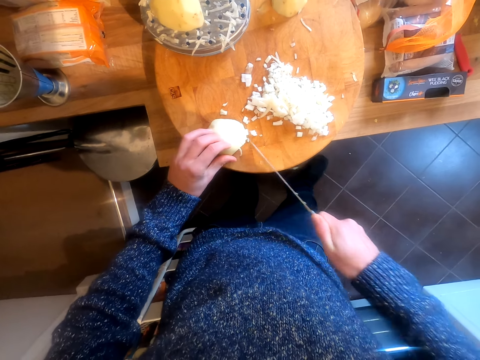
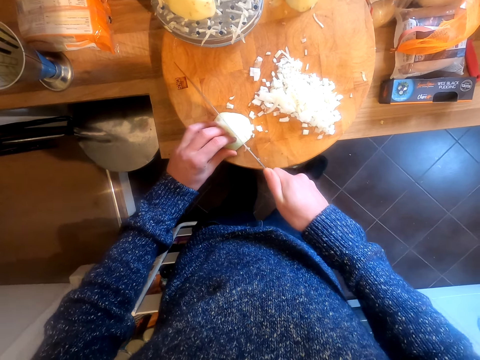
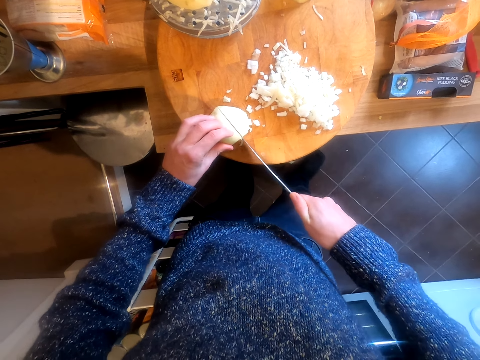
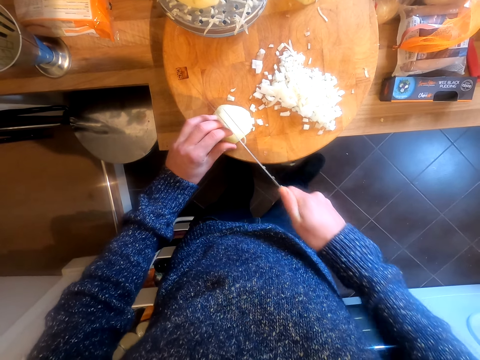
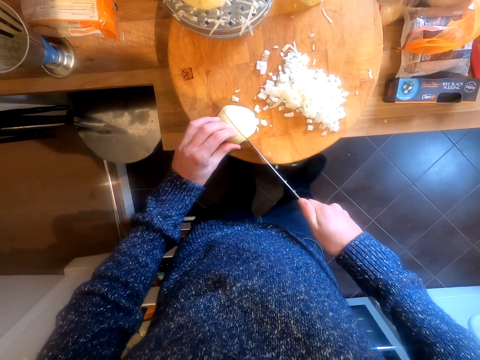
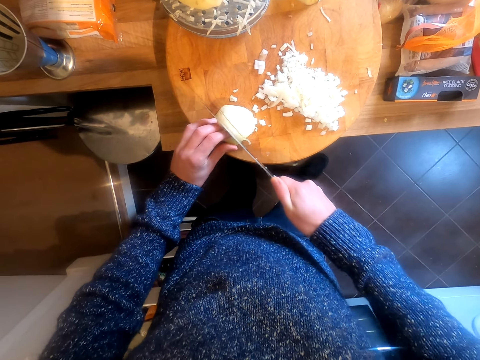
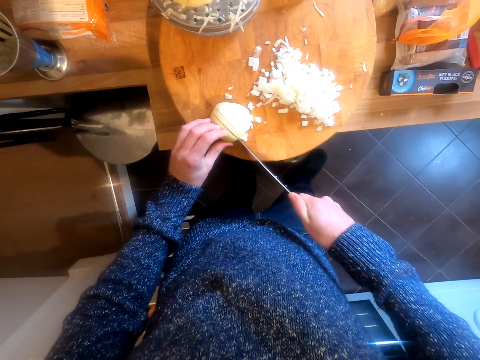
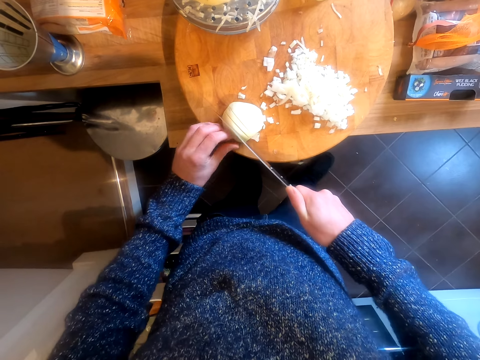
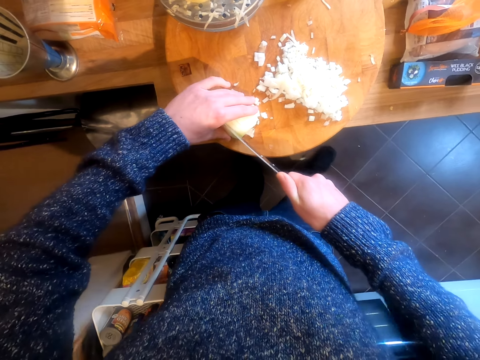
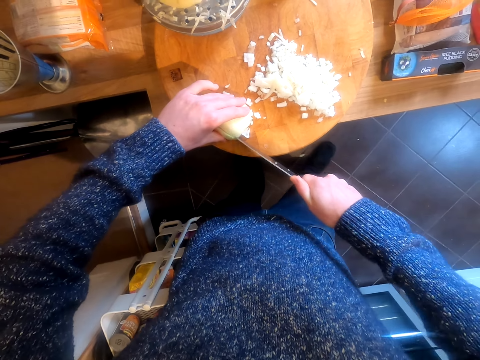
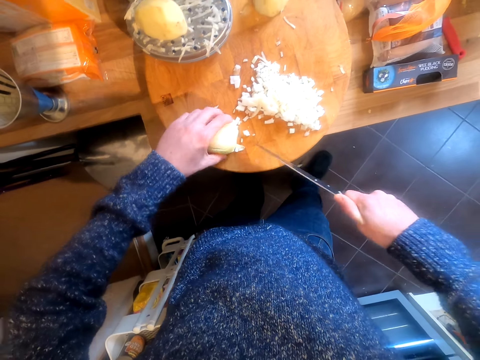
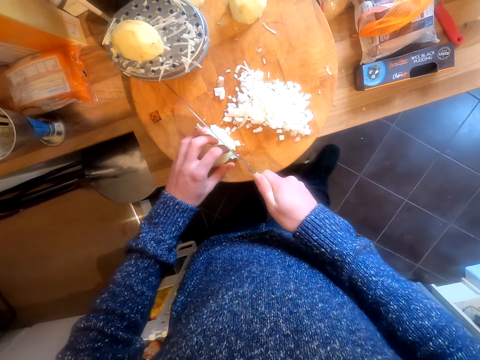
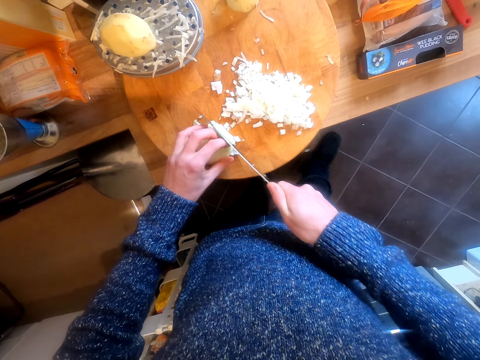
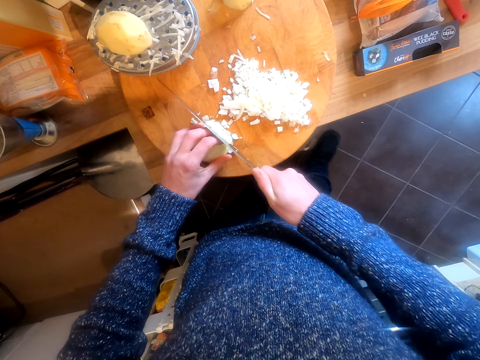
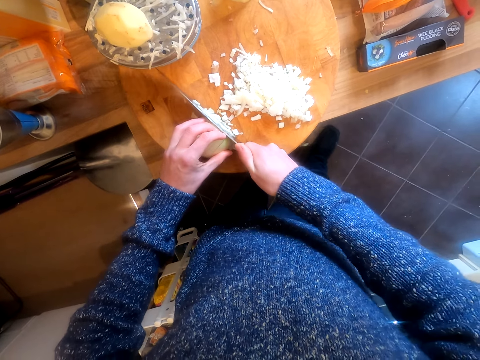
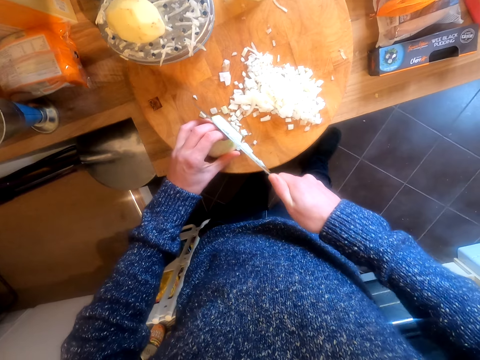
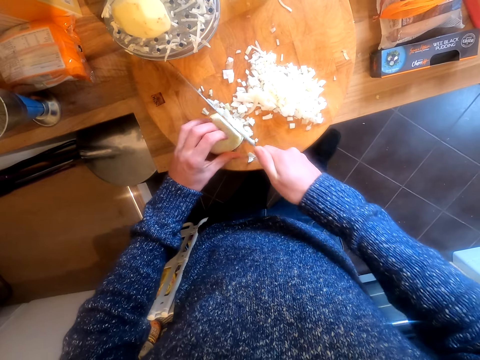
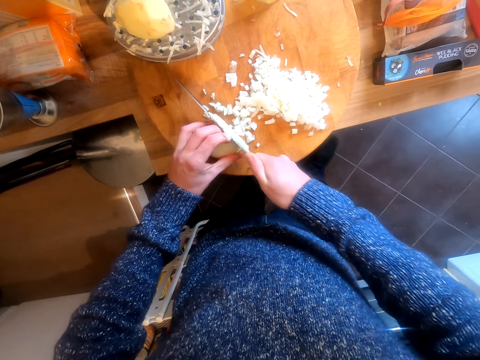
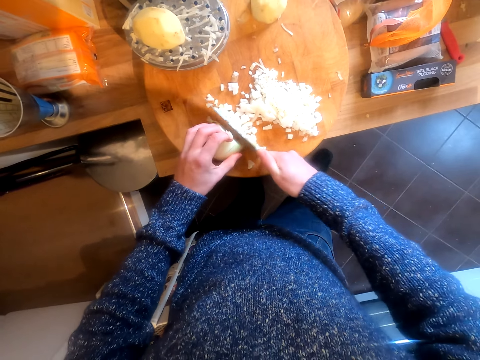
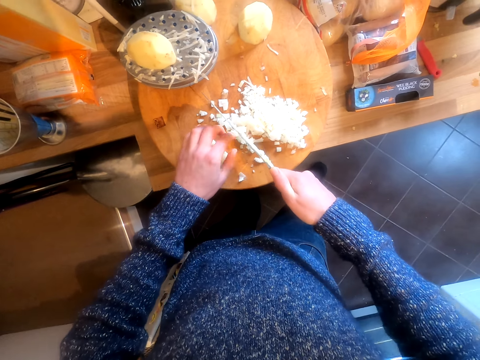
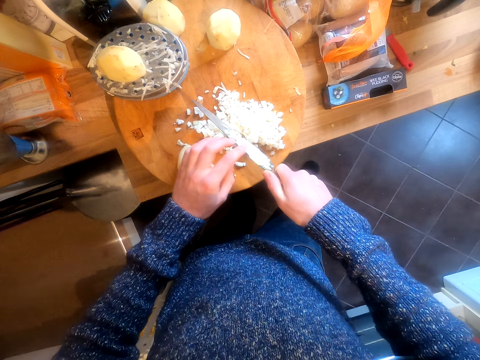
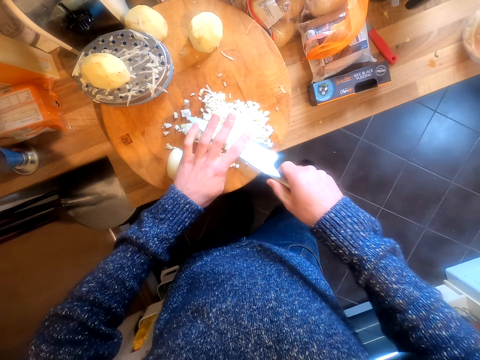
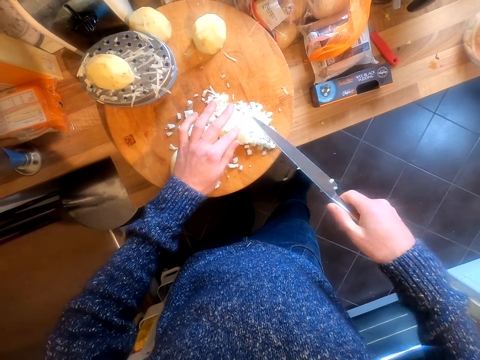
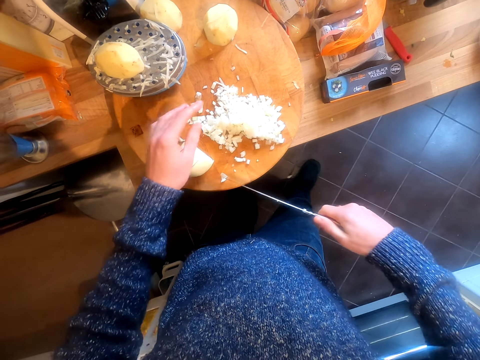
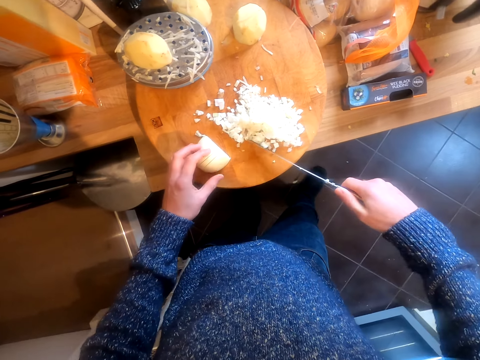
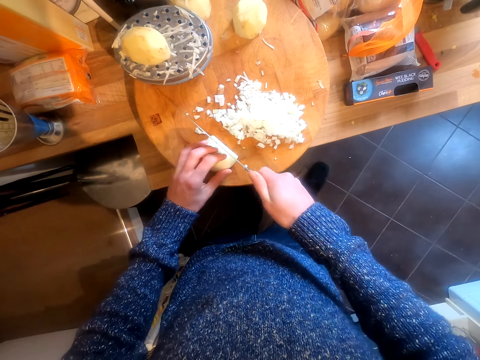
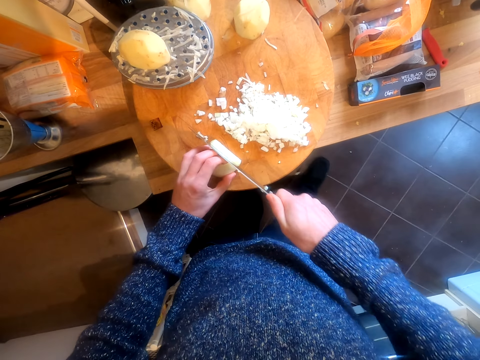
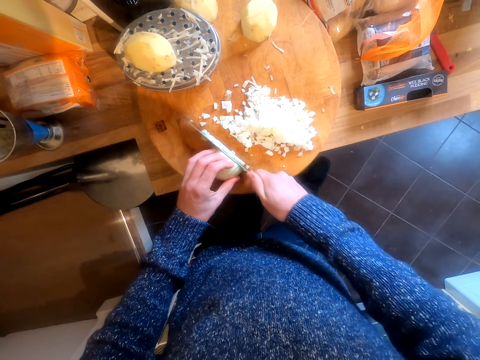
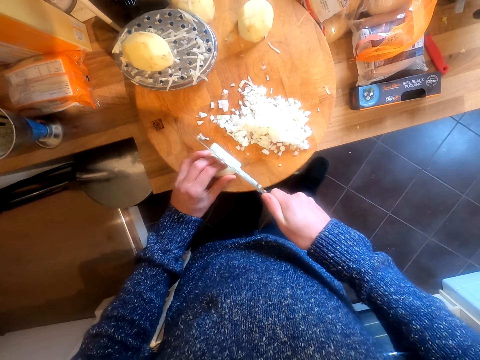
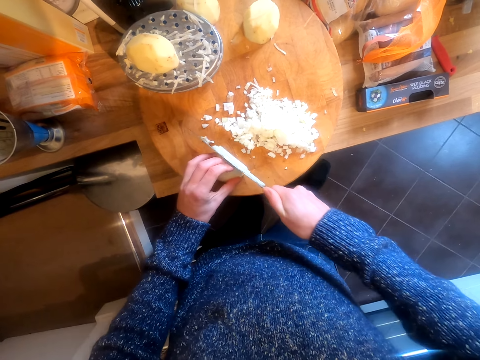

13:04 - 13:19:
The camera wearer chops the onion. They remove the onion on the knife. They move the onions with the knife. They chop the onion.

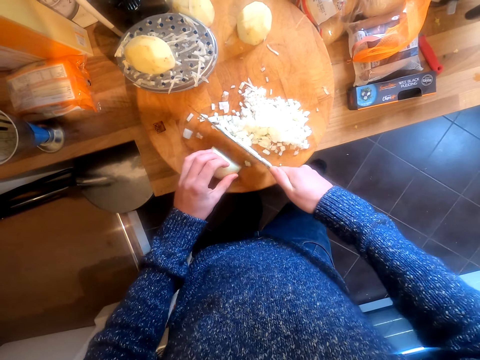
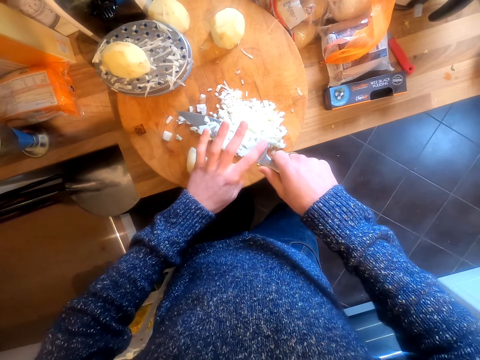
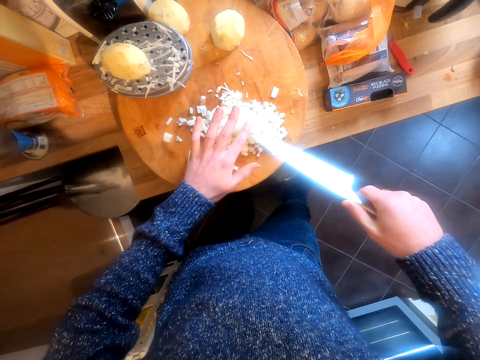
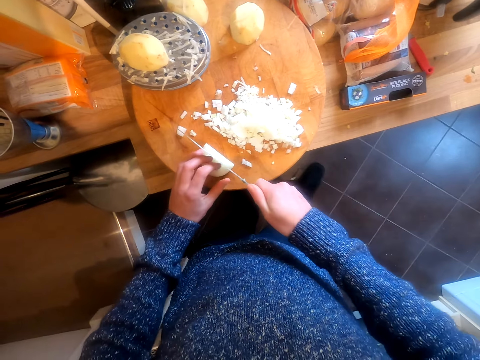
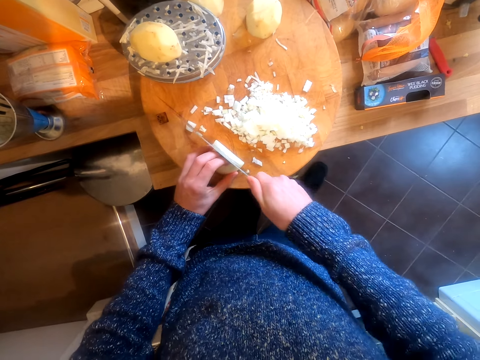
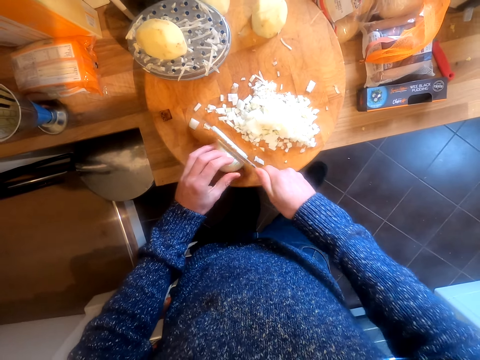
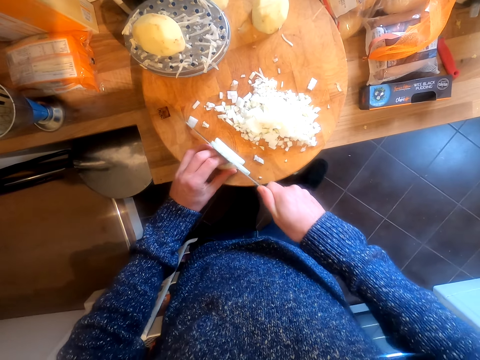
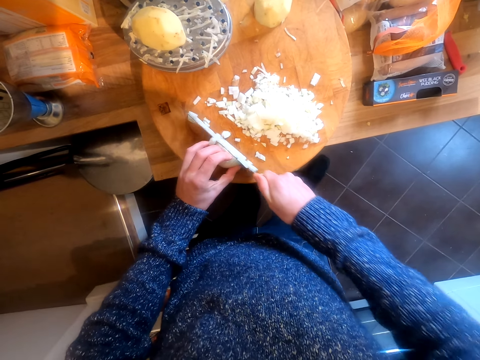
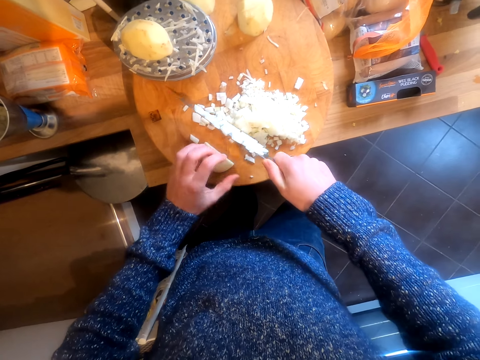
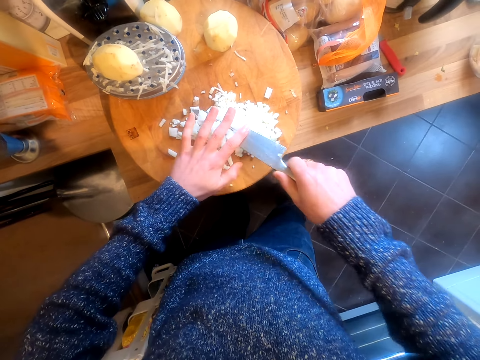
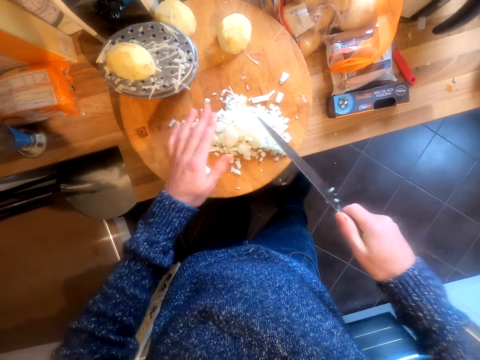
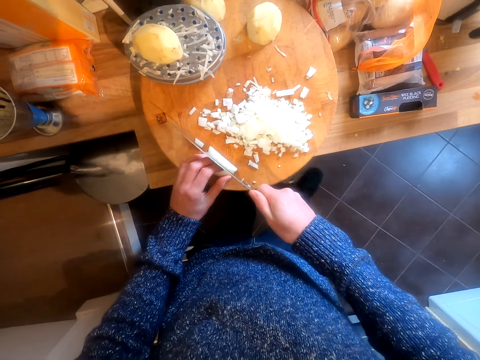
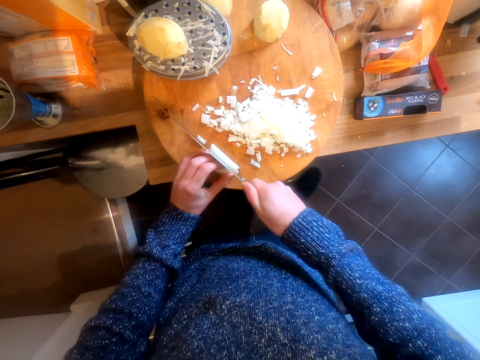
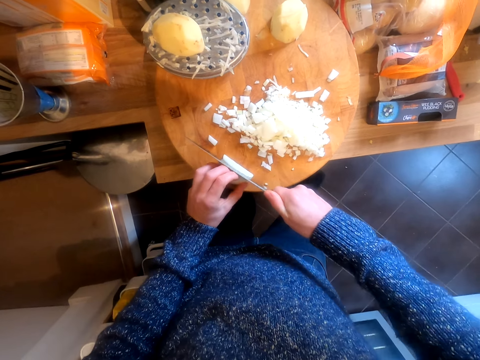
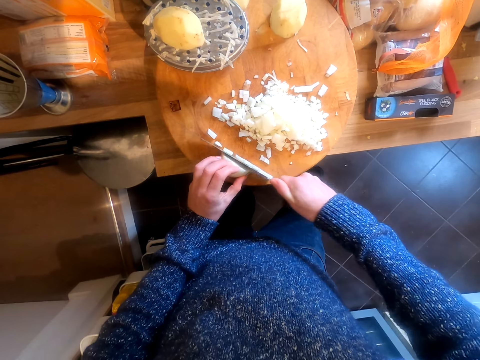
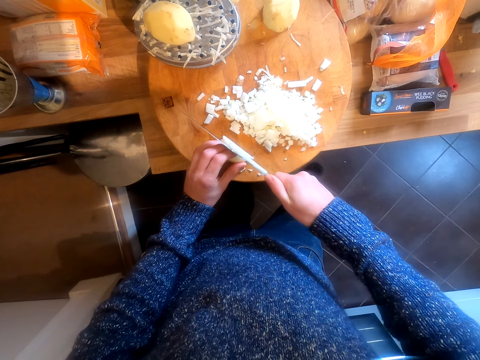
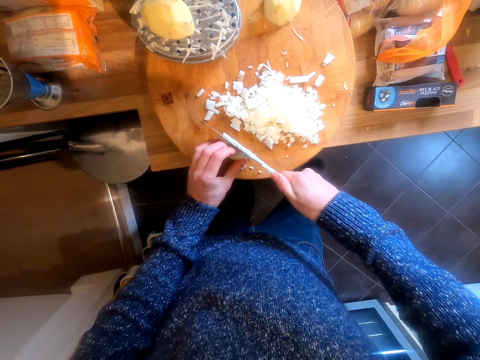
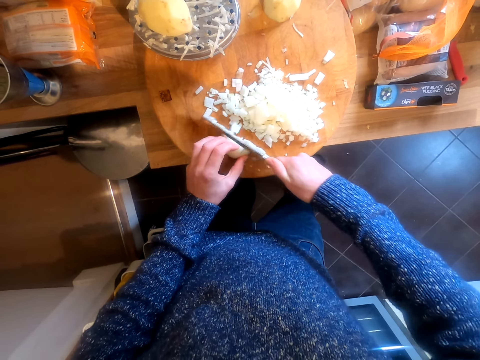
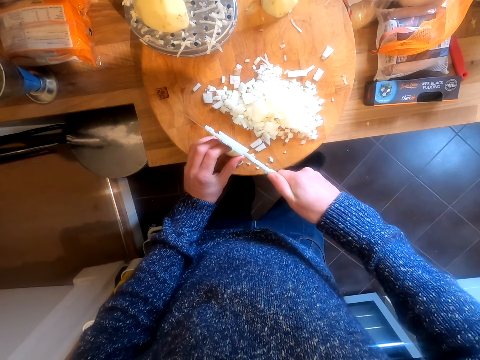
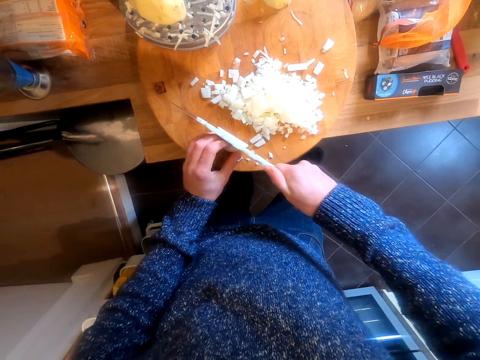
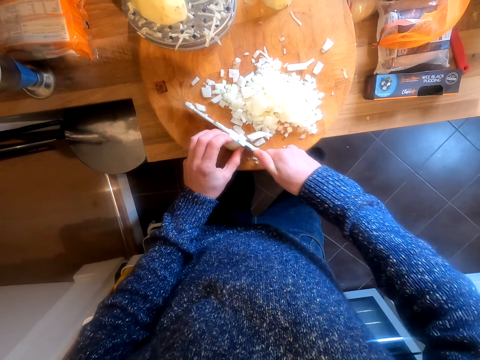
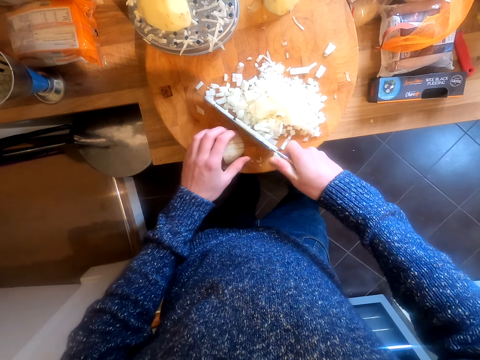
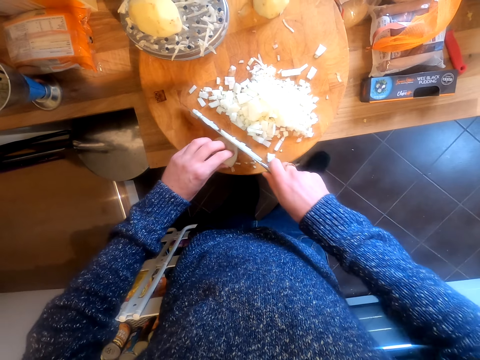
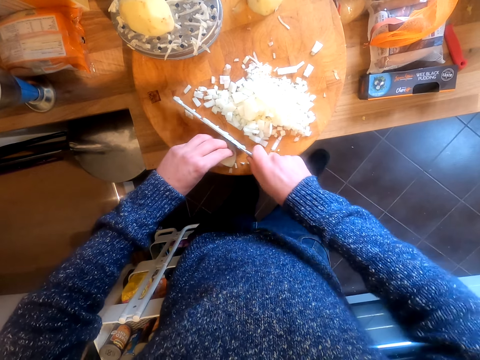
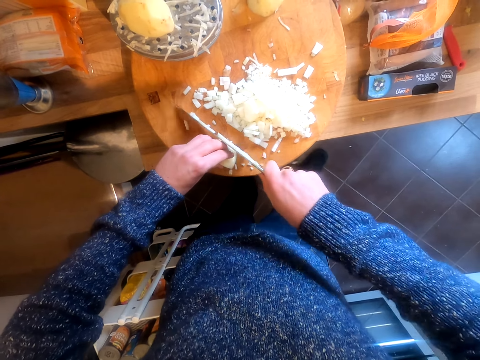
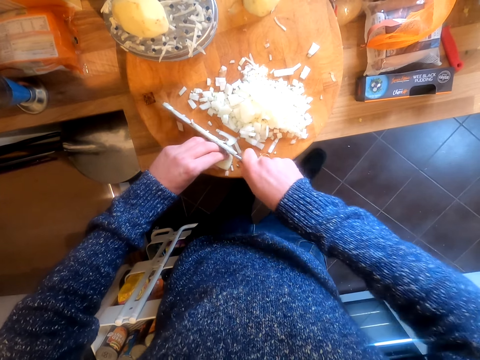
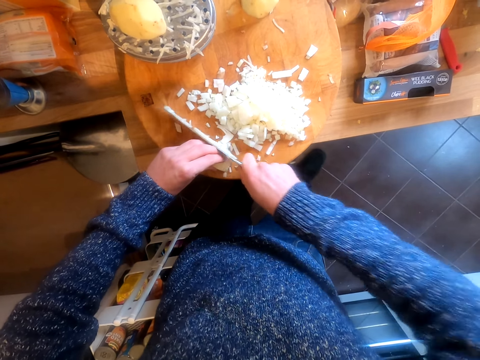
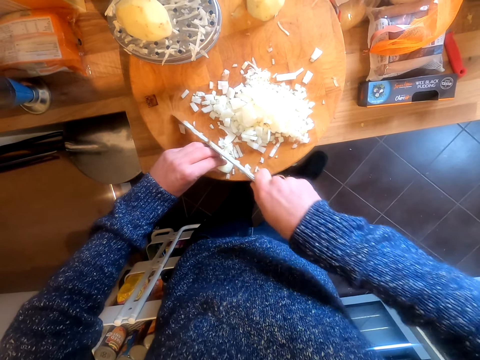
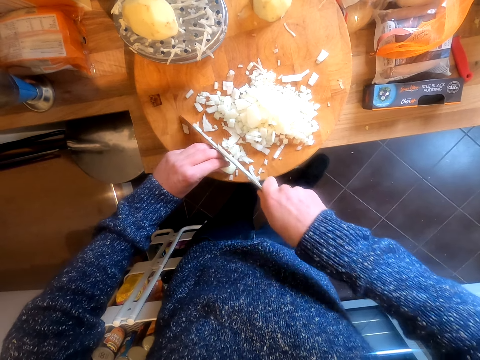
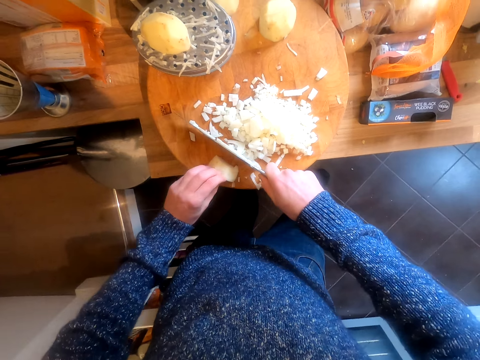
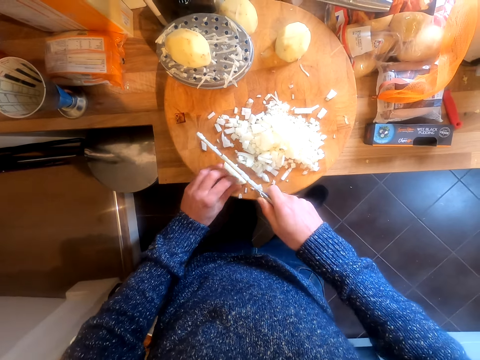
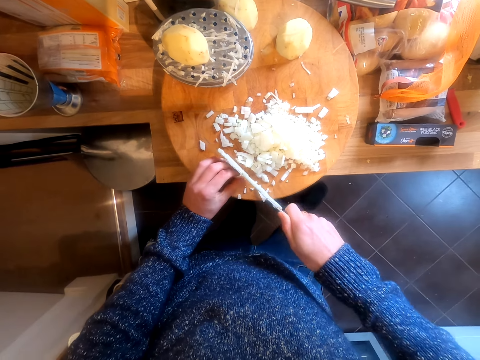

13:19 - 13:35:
The camera wearer removes the onion on the knife. They chop the onion. They remove the onion on the knife. They chop the onion.
